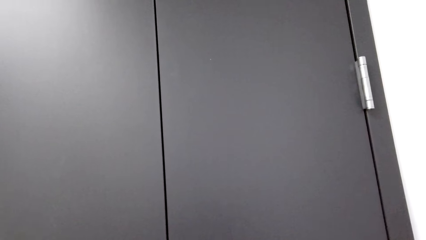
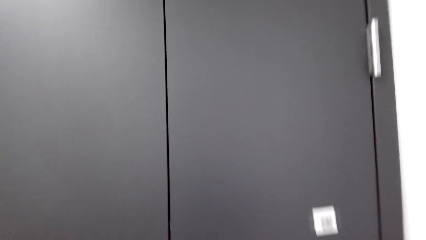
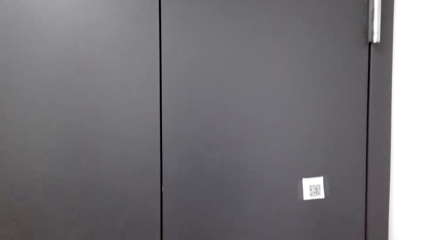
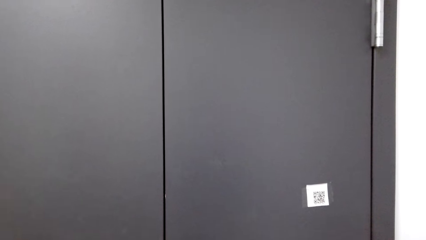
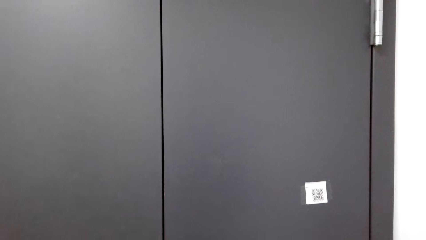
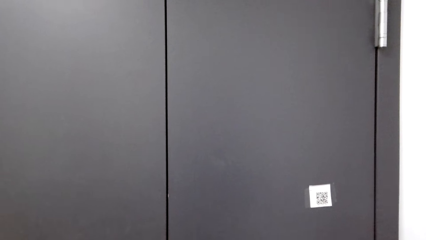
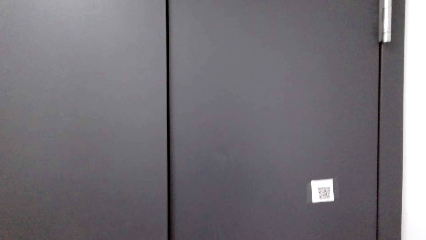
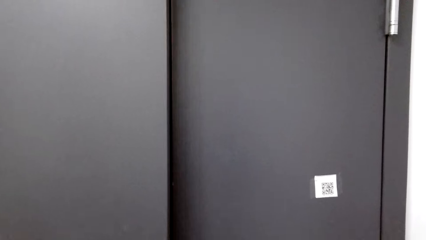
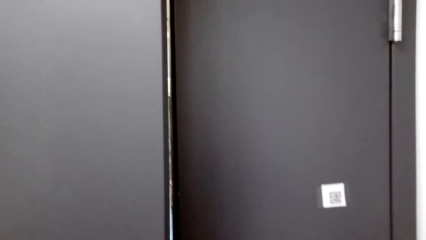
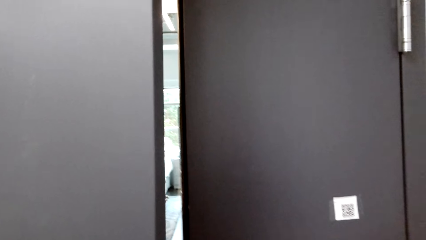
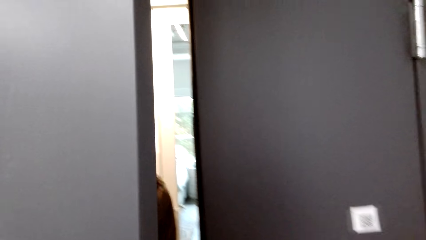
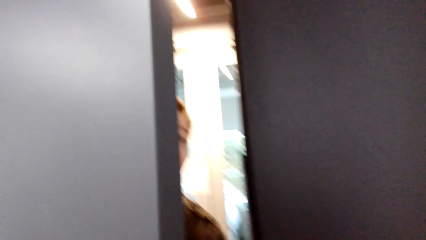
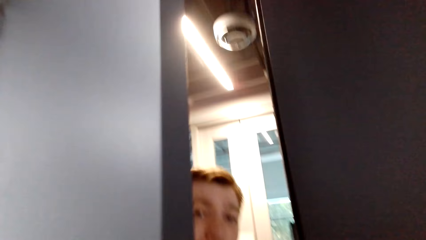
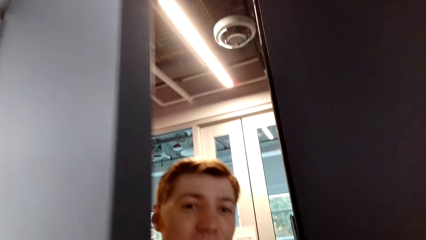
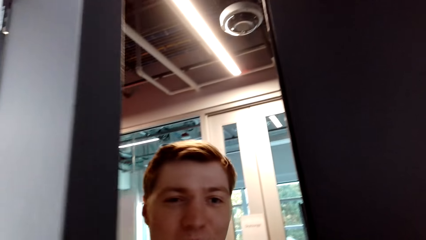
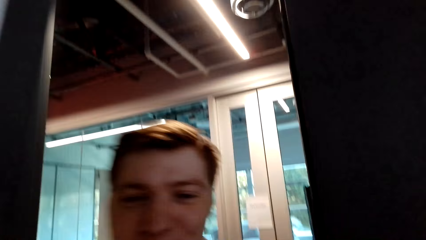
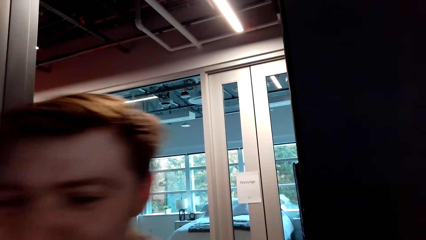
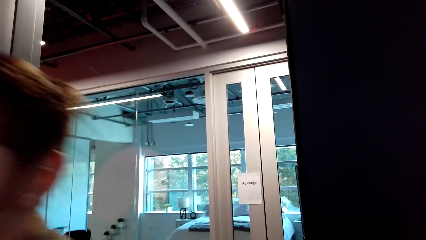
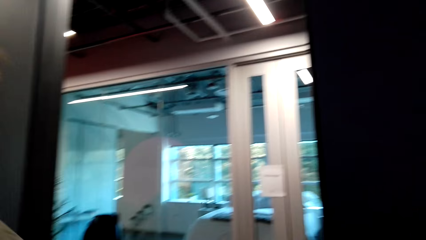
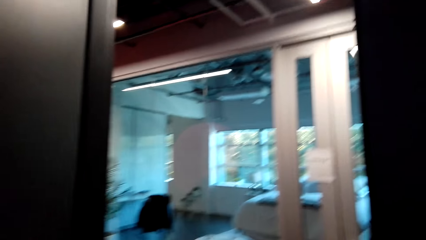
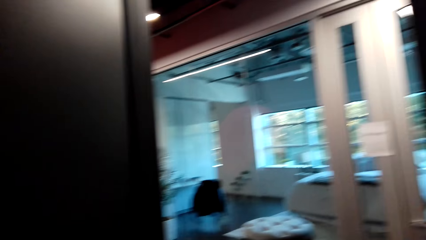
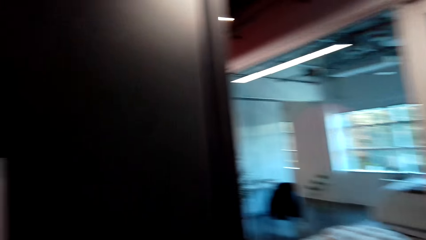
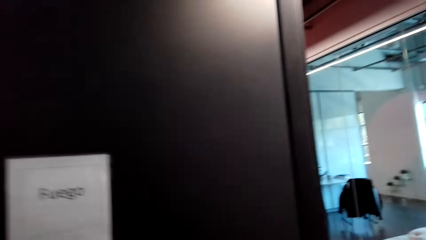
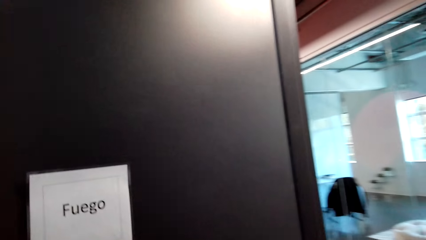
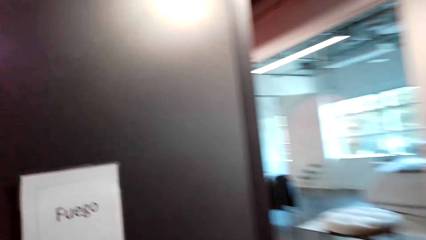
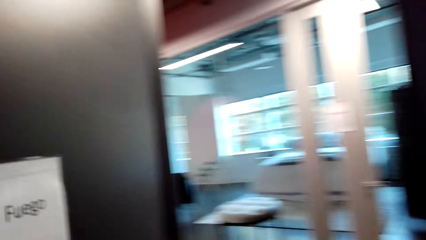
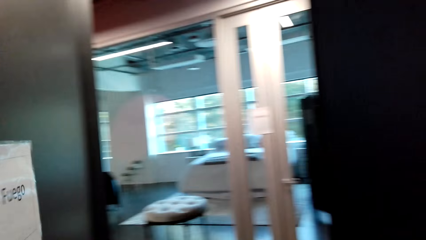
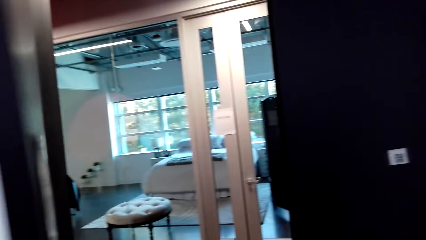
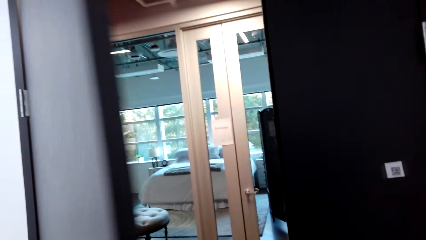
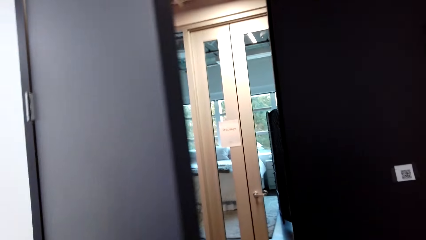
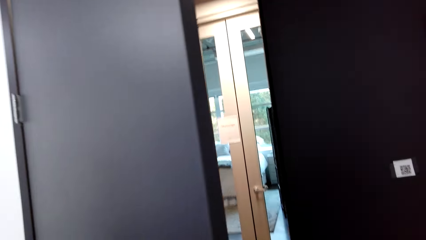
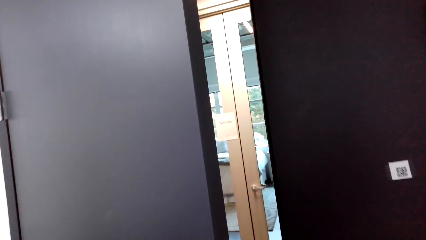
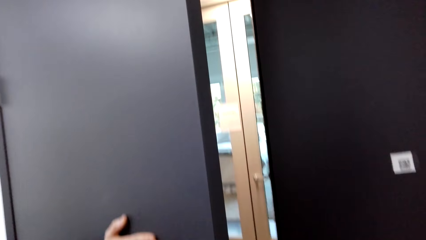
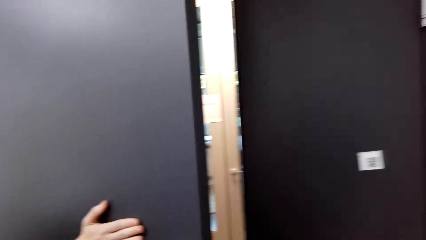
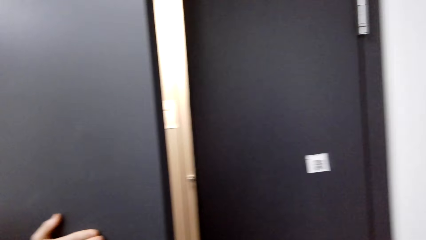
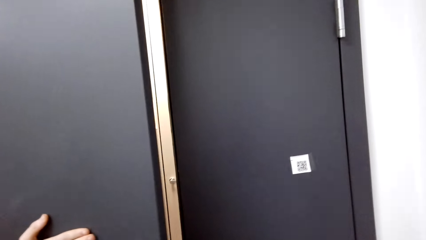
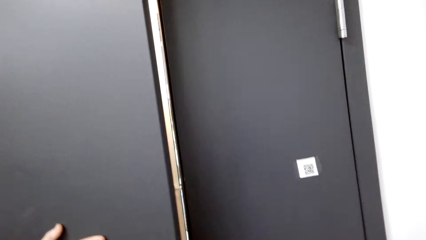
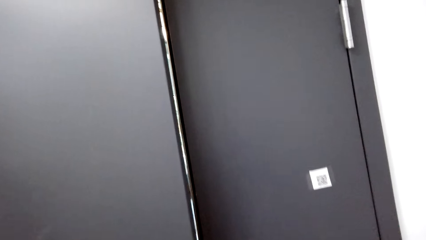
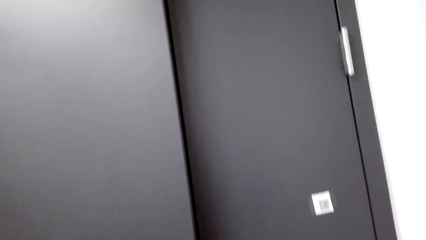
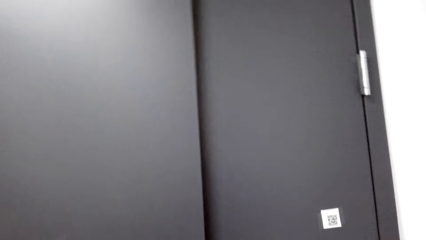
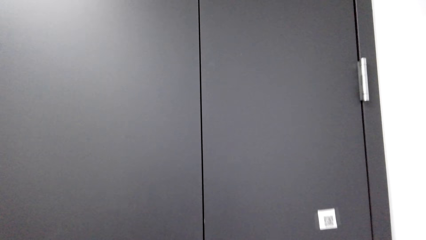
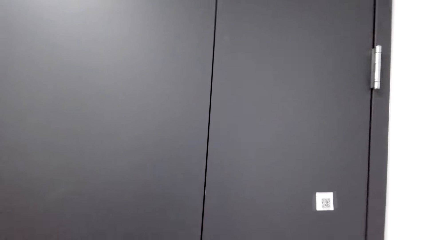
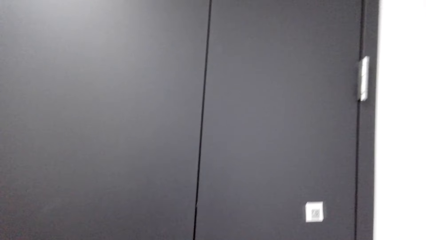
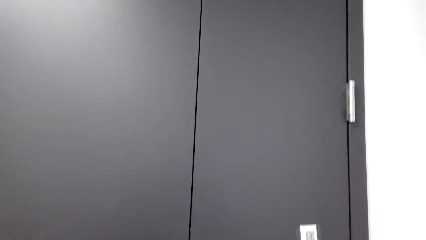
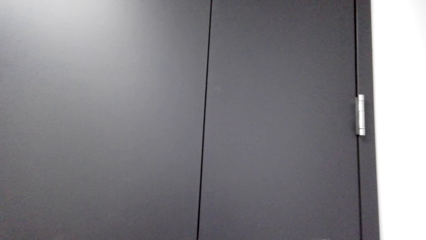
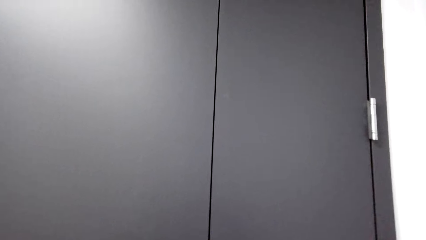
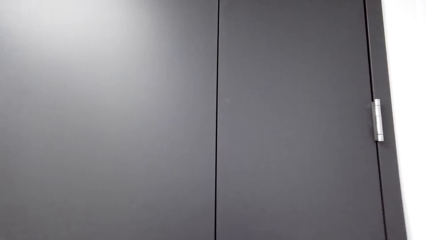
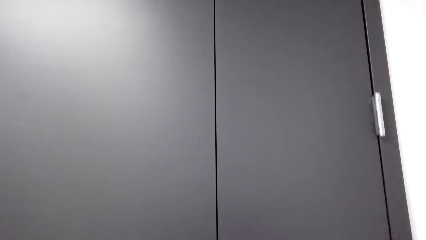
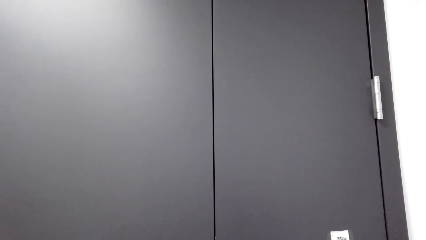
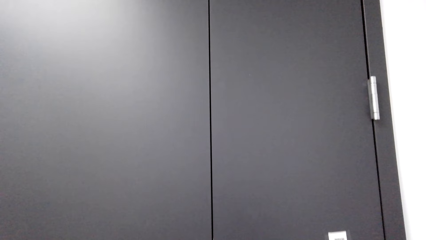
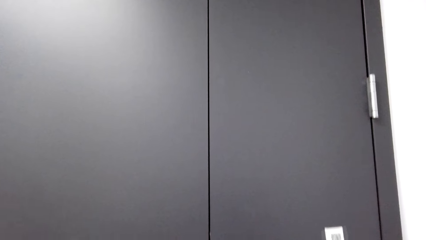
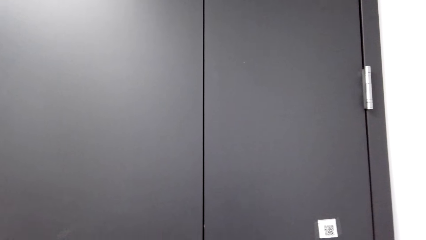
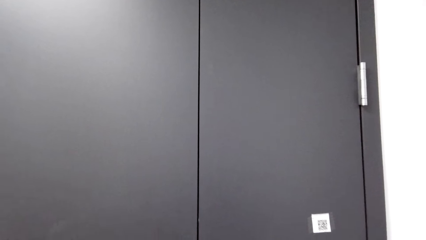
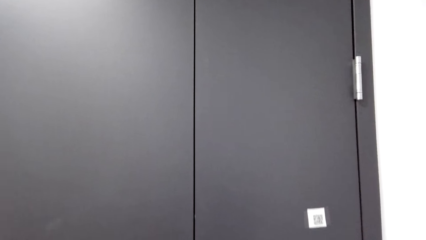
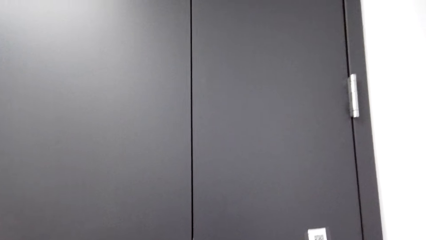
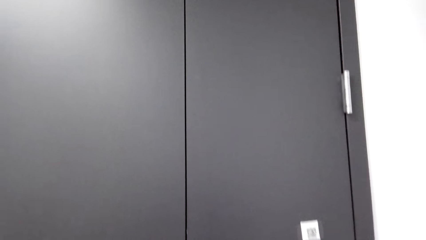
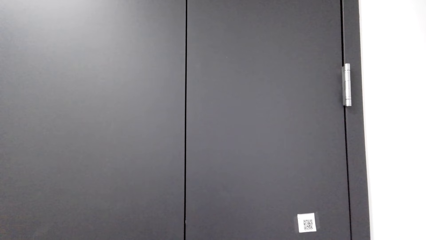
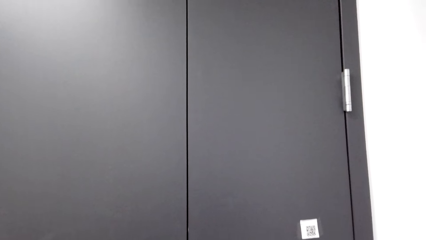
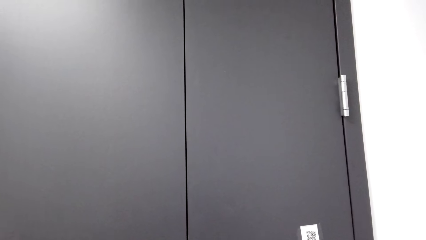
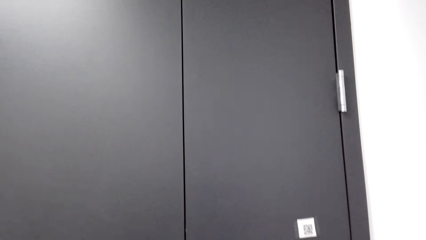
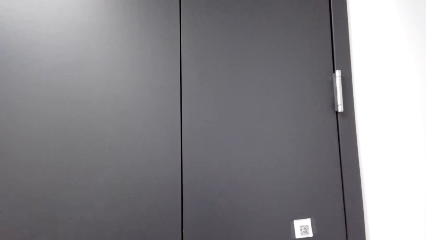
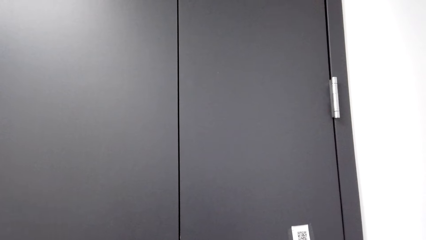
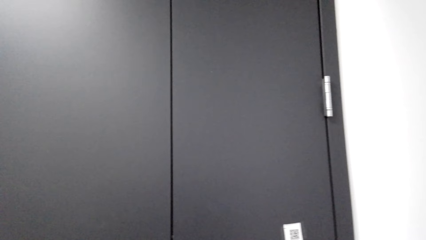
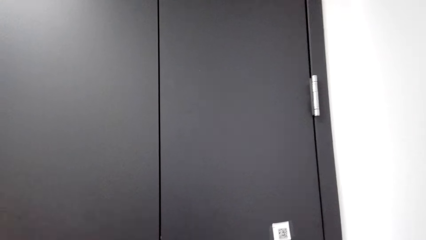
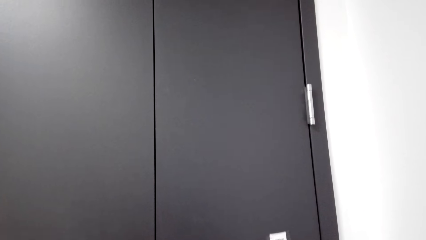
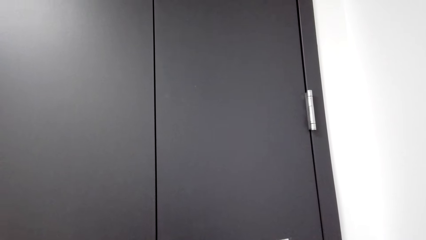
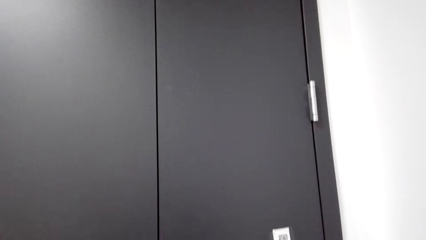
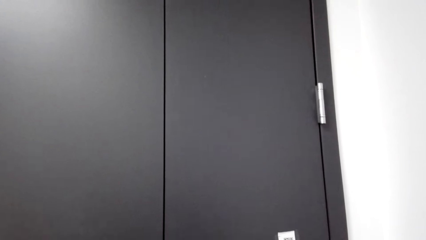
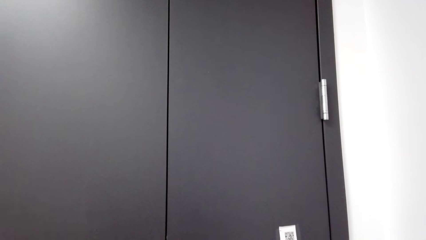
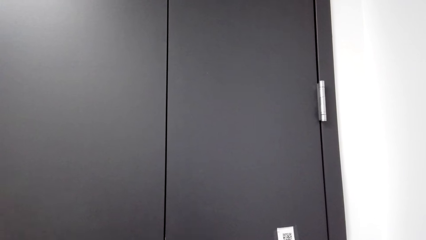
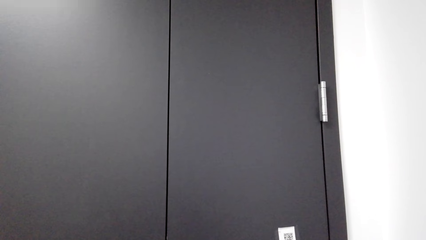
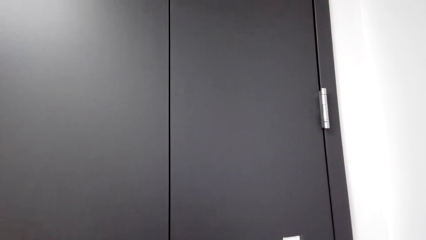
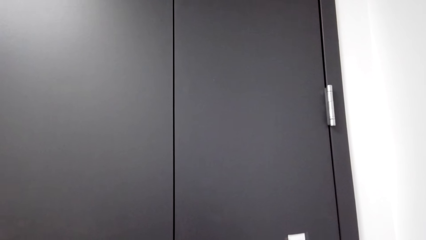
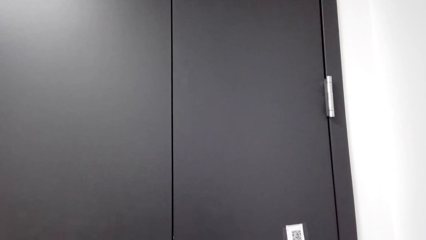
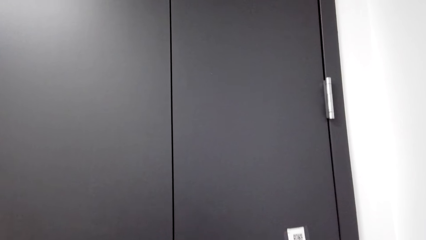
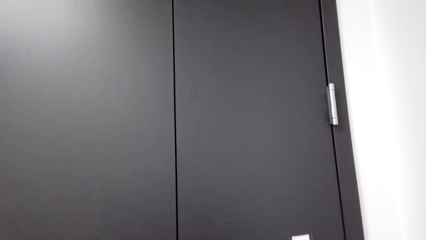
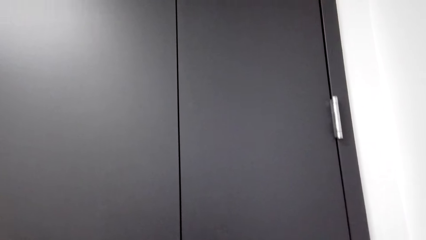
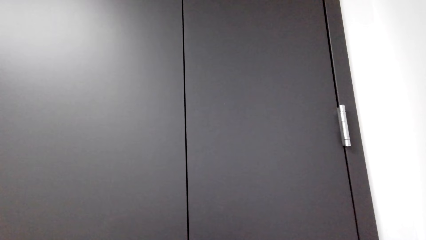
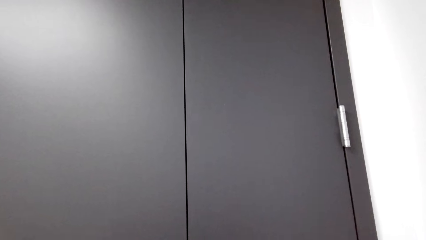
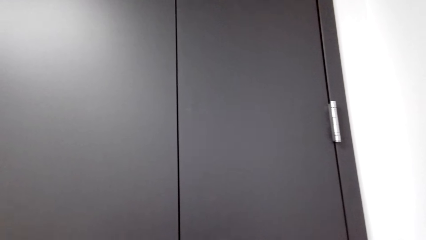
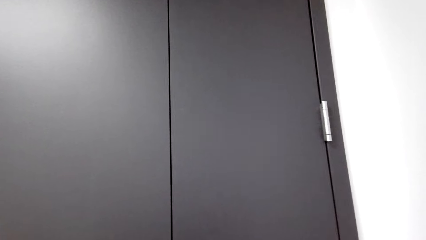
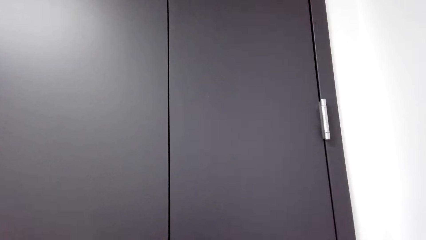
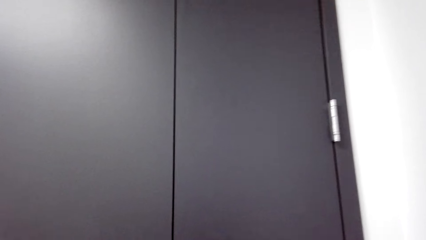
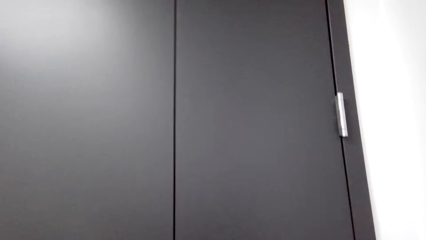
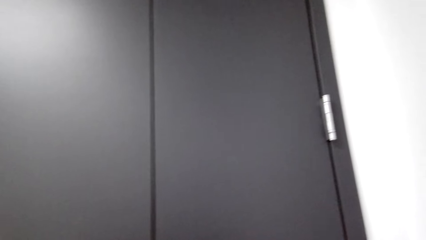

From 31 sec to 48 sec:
A man opens a door in the room. The camera wearer closes the door. The man closes the door in the room.
